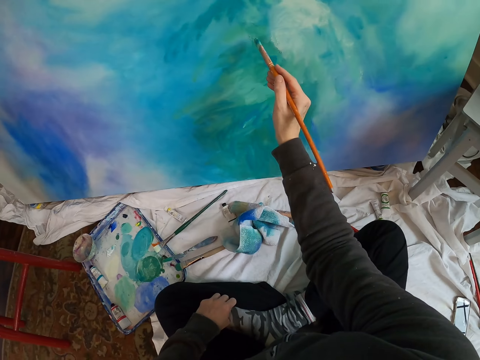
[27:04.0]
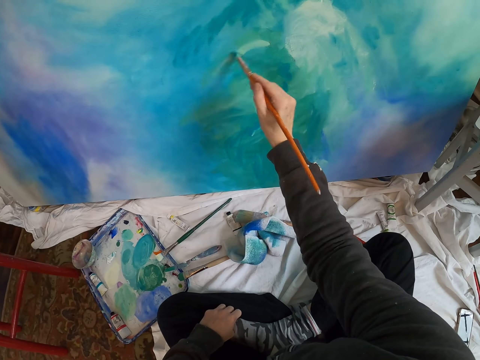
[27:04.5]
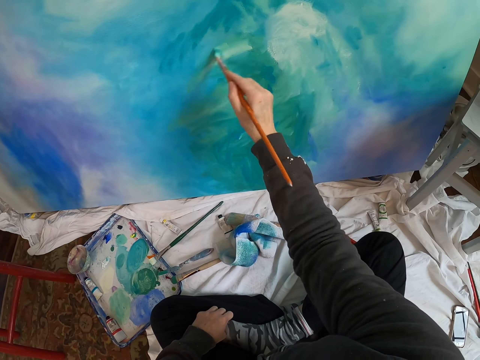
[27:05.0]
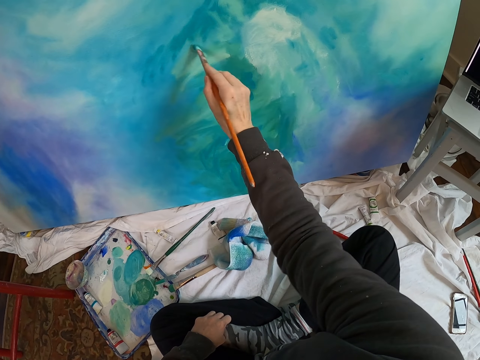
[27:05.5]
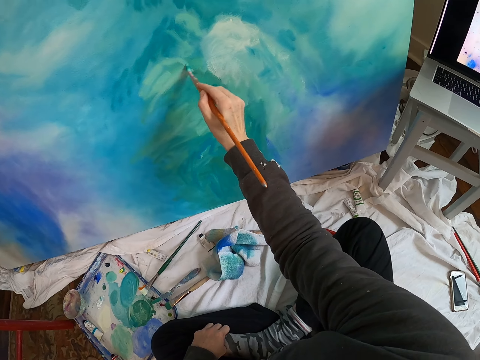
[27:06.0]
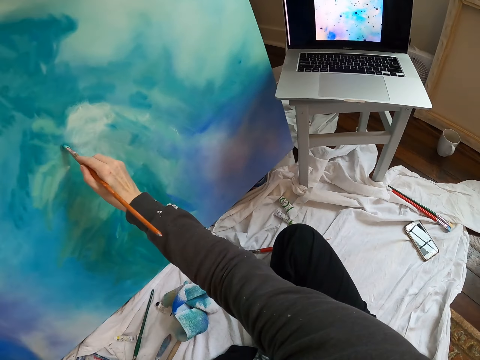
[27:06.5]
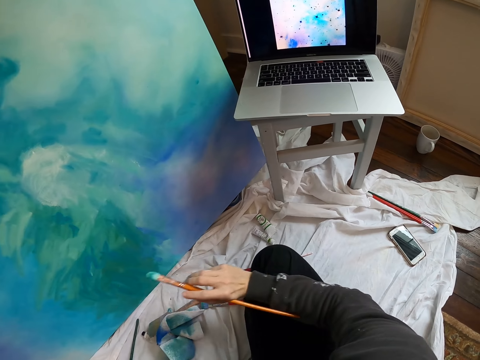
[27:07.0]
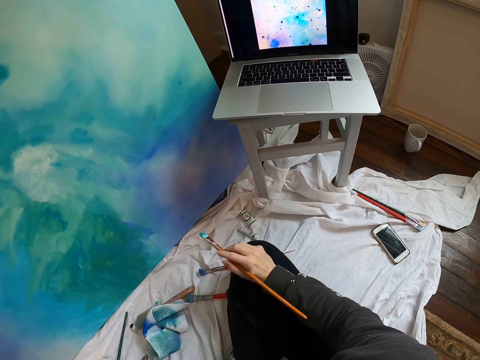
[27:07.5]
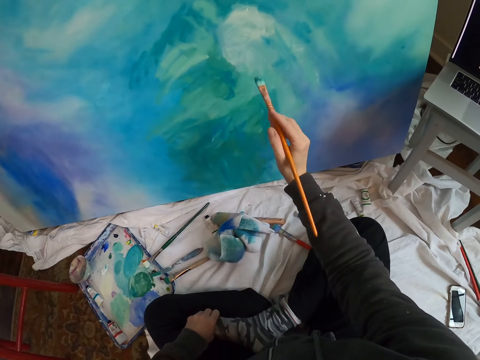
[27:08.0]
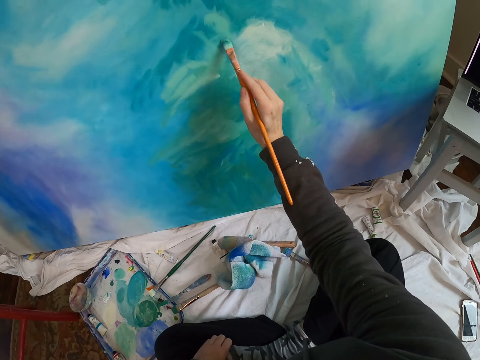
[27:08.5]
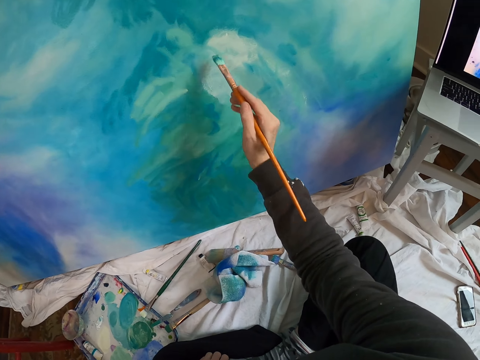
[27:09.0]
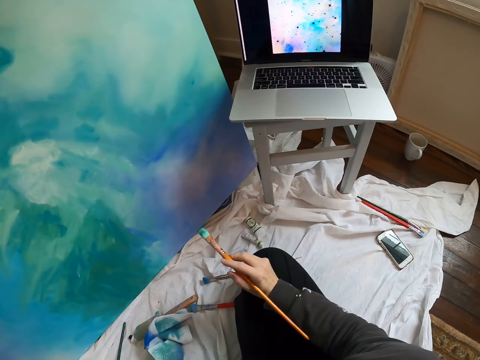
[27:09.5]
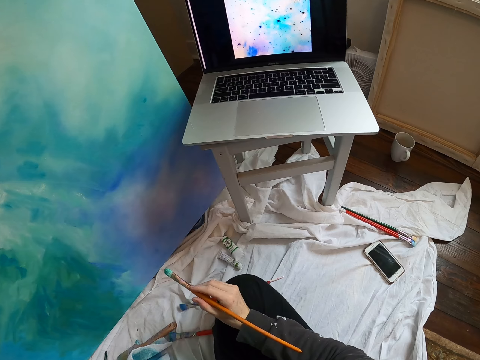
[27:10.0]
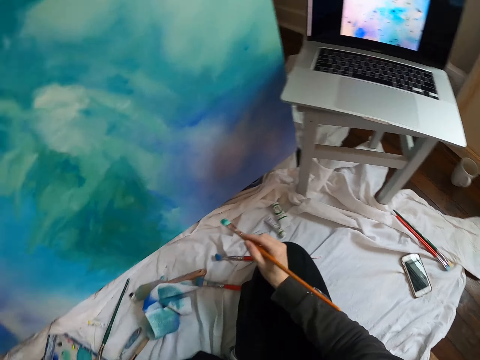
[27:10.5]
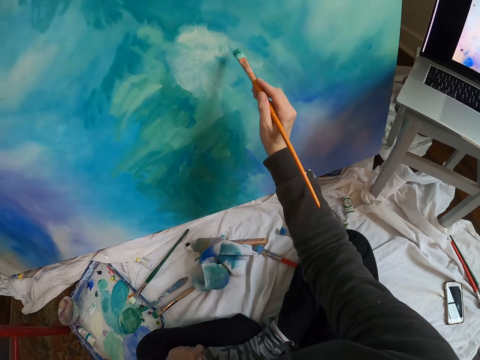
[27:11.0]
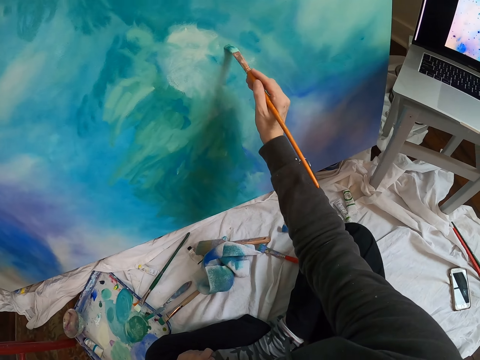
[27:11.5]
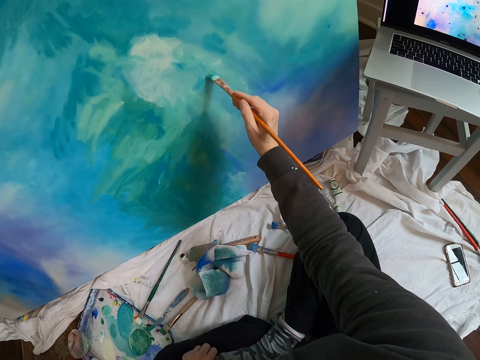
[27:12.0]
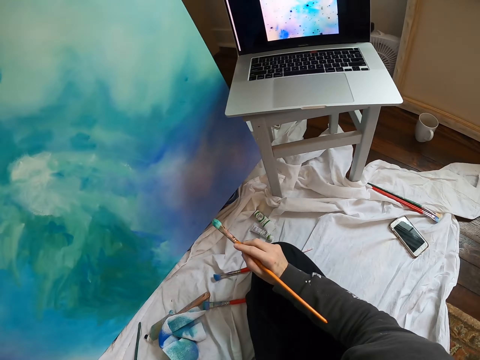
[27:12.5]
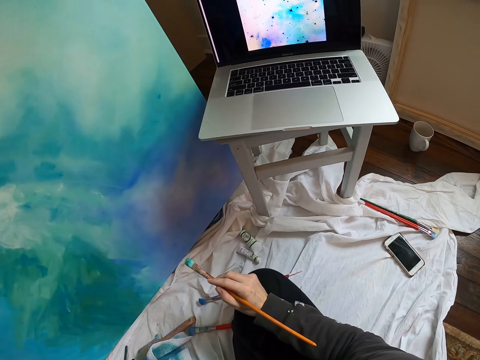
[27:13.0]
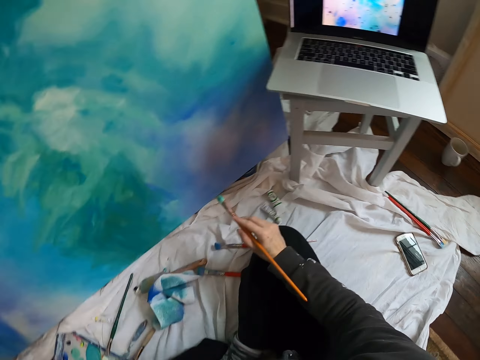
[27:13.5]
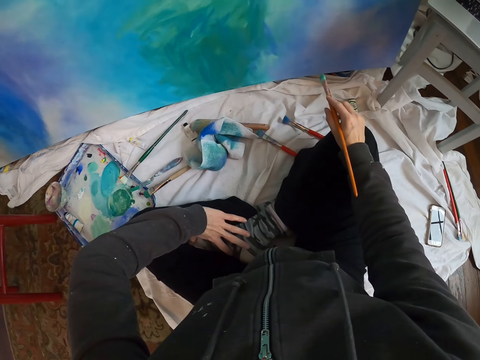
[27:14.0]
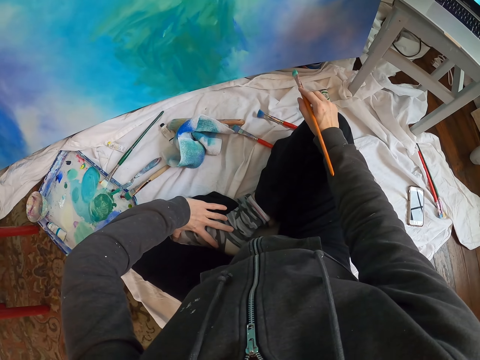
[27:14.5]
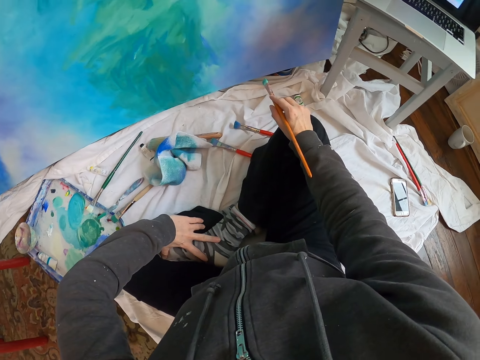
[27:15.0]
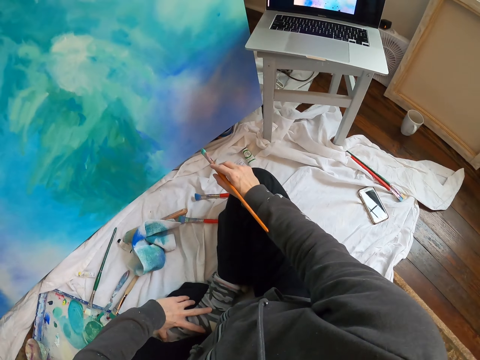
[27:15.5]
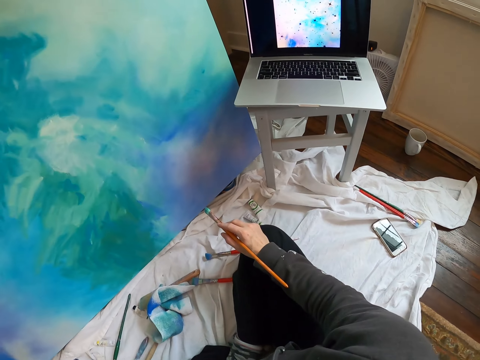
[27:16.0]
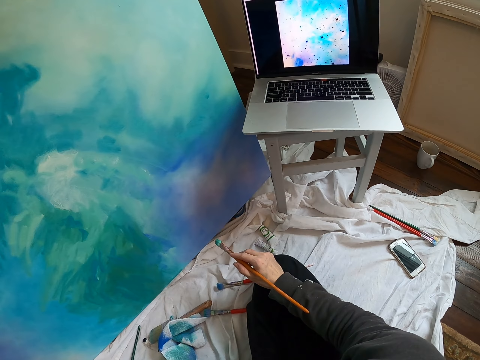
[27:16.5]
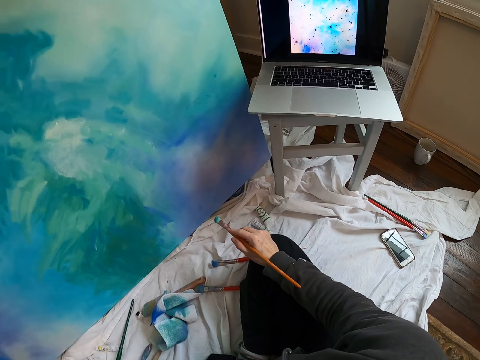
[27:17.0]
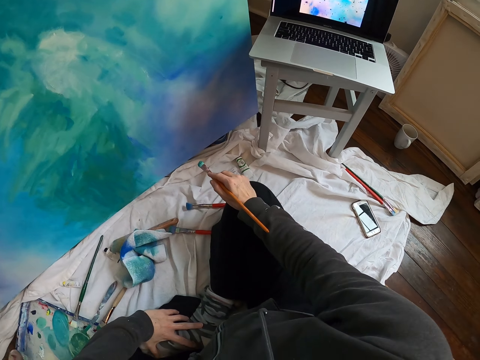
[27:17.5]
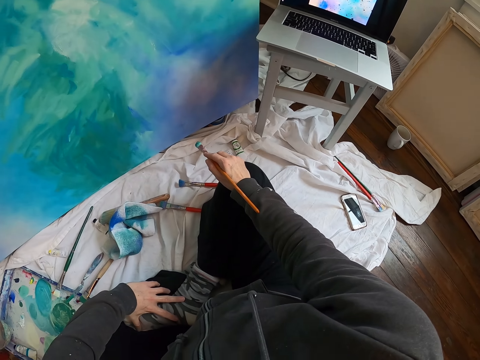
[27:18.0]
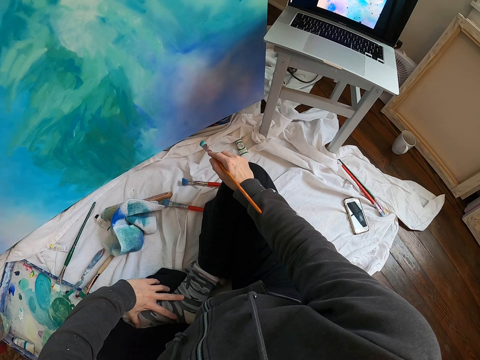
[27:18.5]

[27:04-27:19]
The camera wearer paints the board with a pen brush. They move the right hand and look at the laptop. They lift the pen brush and paint the board with the pen brush. They move the right hand and look at the laptop. They lift the pen brush and paint the board with the pen brush. They move the right hand and look at the laptop. They look around. They look at the laptop.

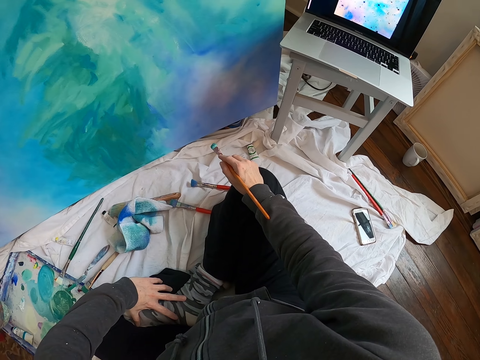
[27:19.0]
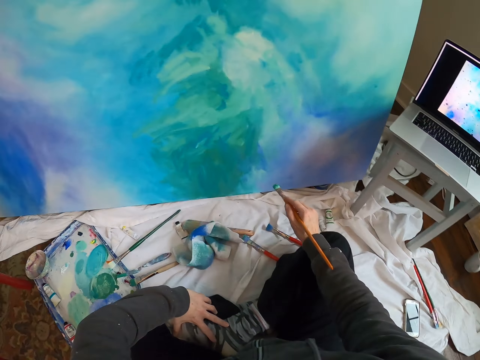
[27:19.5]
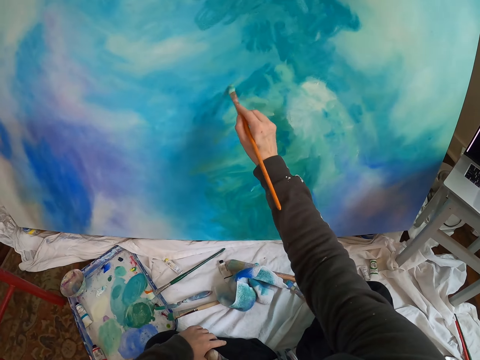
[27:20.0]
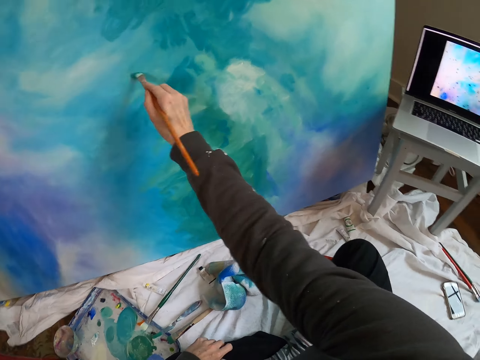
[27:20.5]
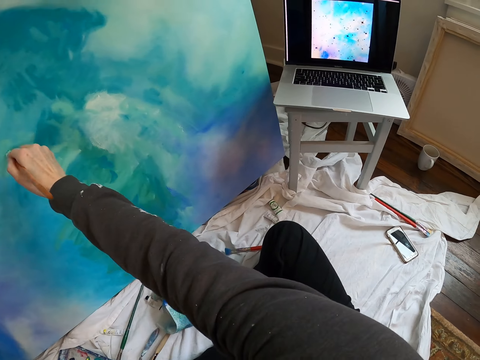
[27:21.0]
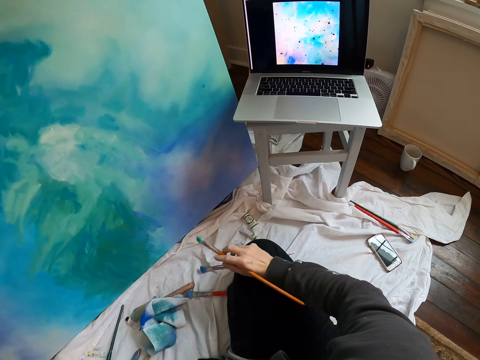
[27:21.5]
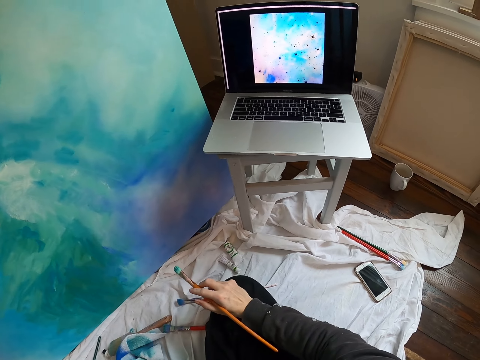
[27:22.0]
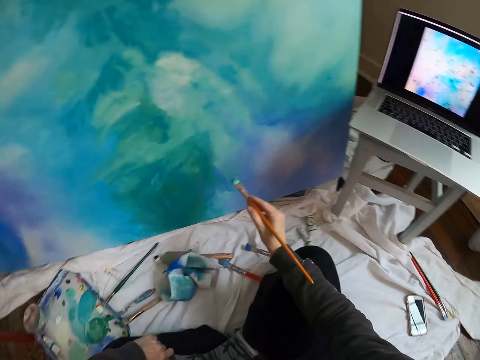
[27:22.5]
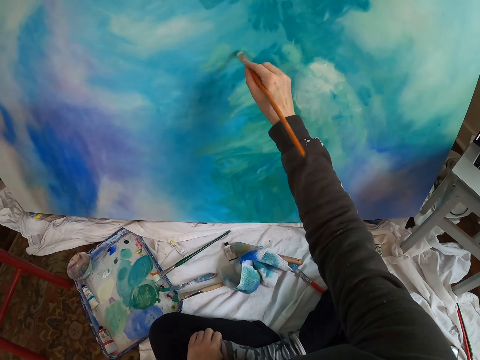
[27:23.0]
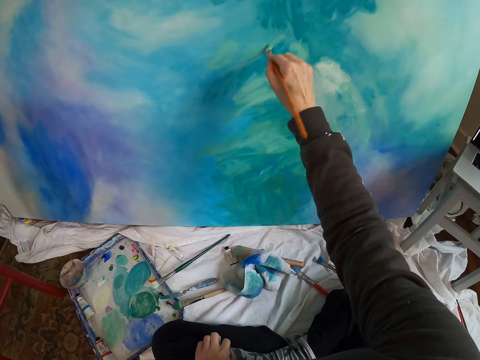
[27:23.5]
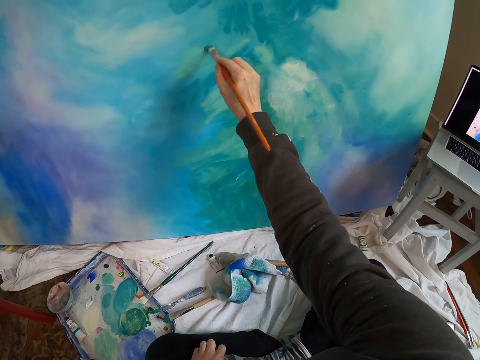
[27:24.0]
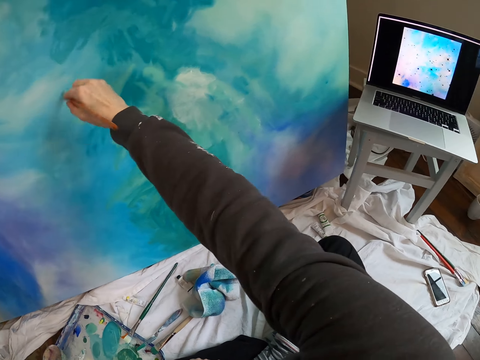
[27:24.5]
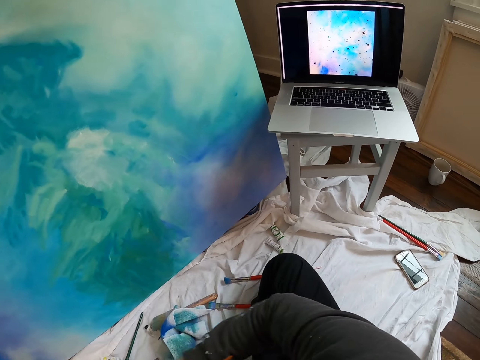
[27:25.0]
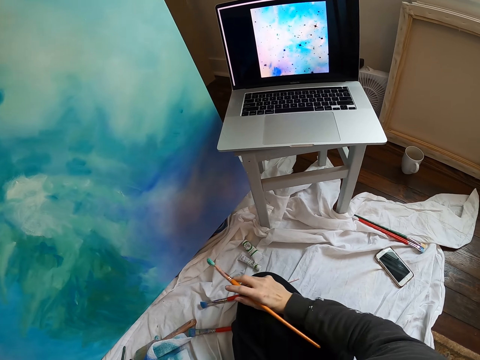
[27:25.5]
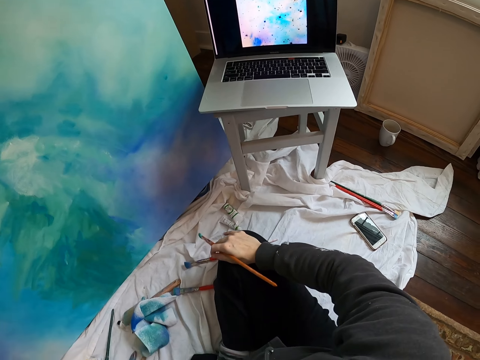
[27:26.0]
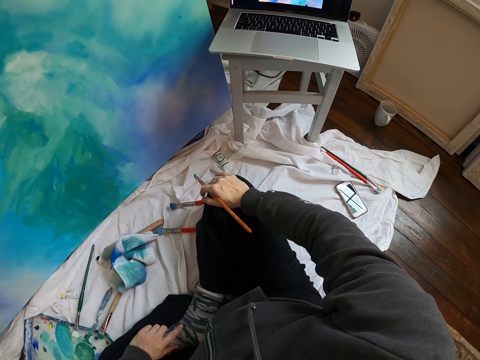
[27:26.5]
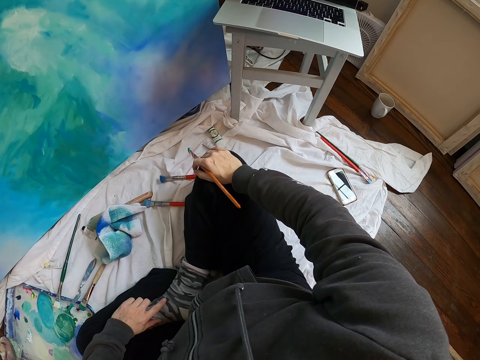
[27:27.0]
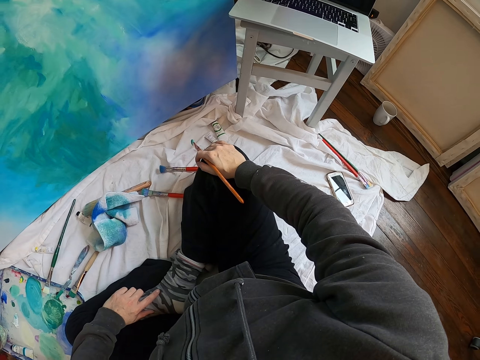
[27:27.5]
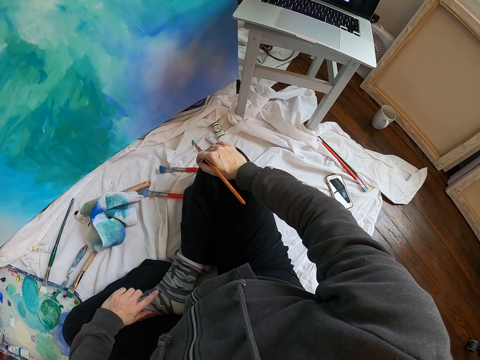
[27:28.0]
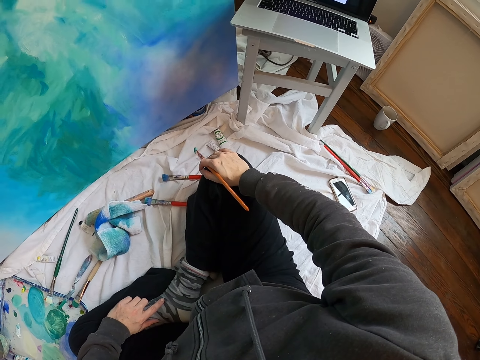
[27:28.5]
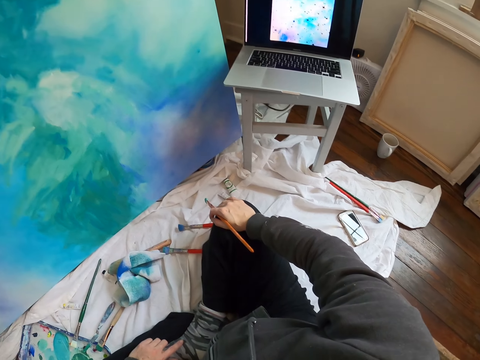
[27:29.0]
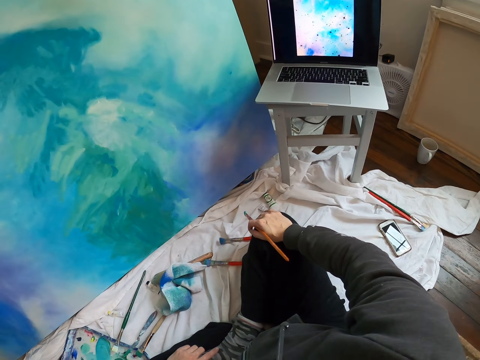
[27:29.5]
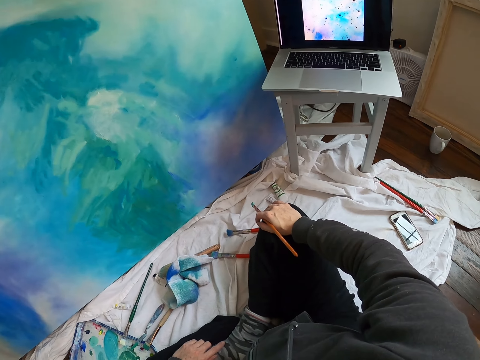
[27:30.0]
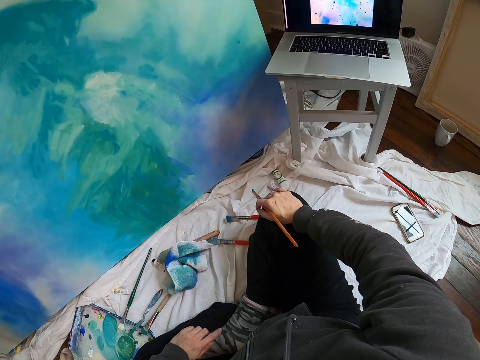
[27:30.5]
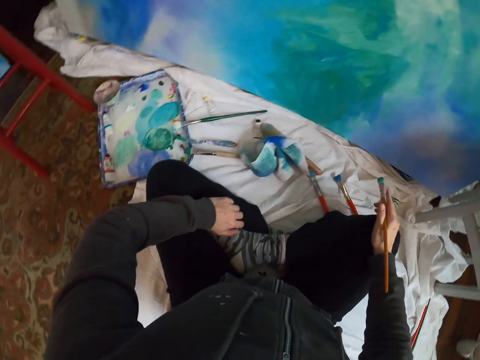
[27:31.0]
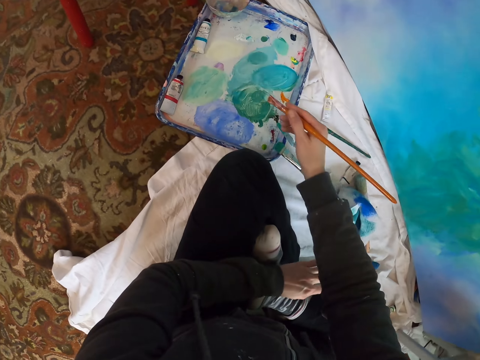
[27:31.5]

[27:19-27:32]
The camera wearer lifts the pen brush. They paint the board with the pen brush. They move the right hand. They stop painting. They look at the laptop. They lift the pen brush. They paint the board with the pen brush. They move the right hand. They stop painting. They look at the laptop. They move the pen brush.
